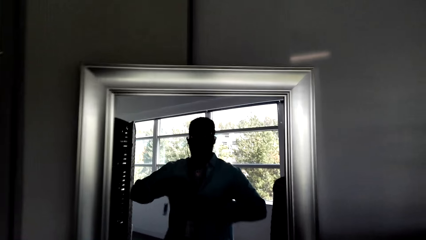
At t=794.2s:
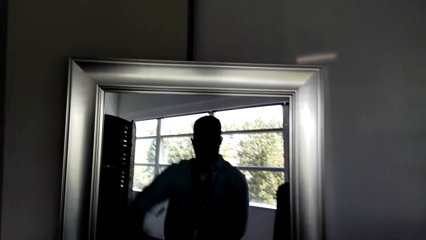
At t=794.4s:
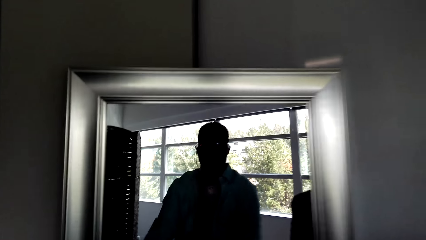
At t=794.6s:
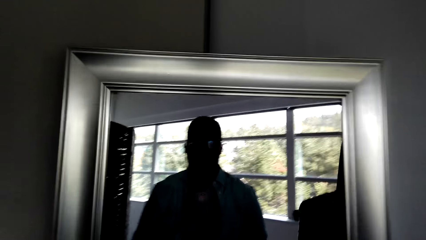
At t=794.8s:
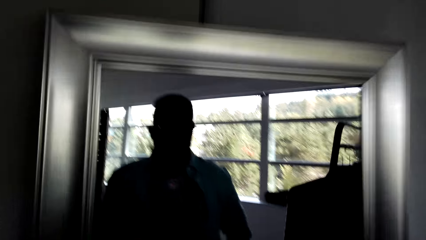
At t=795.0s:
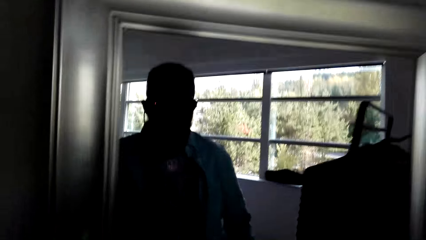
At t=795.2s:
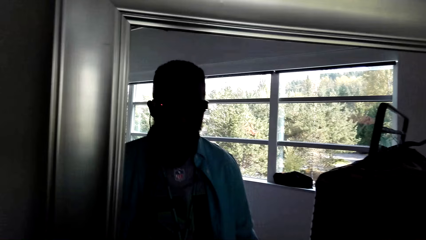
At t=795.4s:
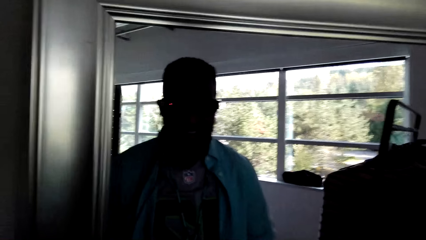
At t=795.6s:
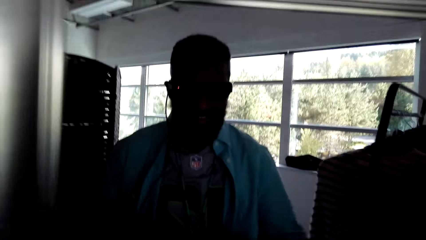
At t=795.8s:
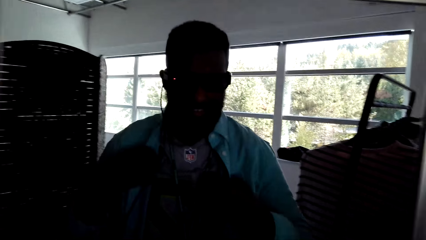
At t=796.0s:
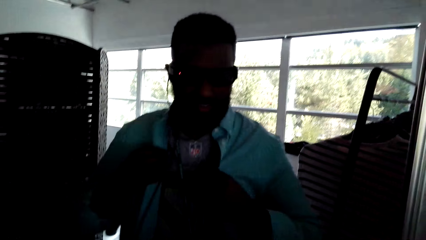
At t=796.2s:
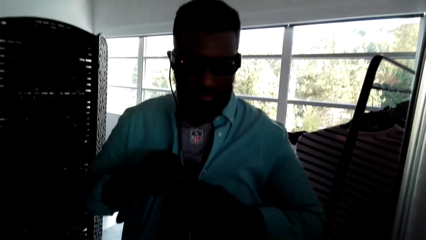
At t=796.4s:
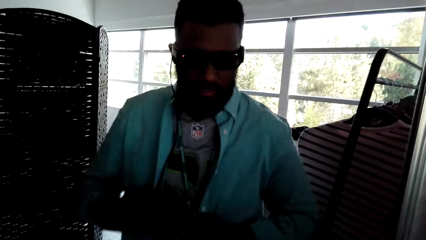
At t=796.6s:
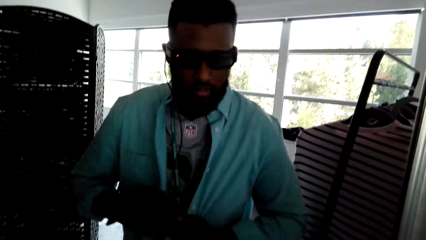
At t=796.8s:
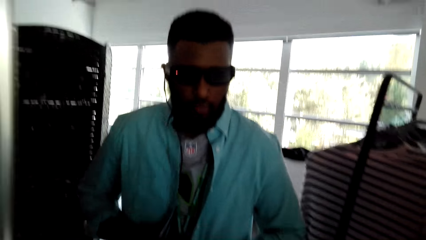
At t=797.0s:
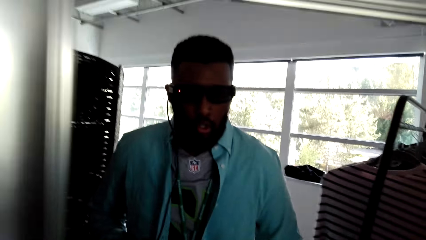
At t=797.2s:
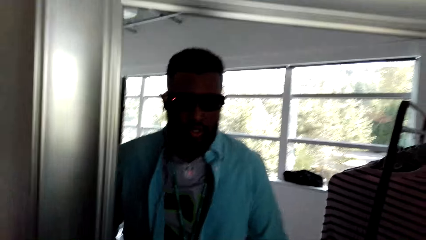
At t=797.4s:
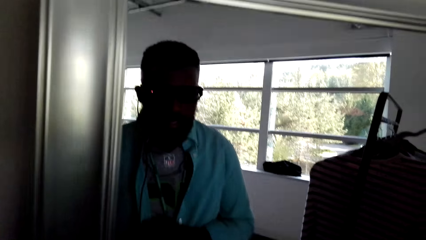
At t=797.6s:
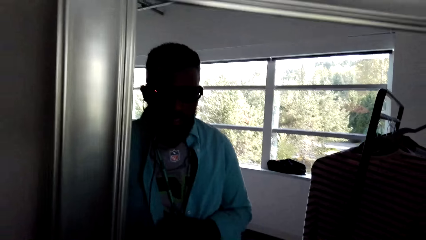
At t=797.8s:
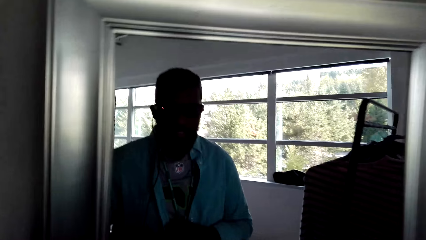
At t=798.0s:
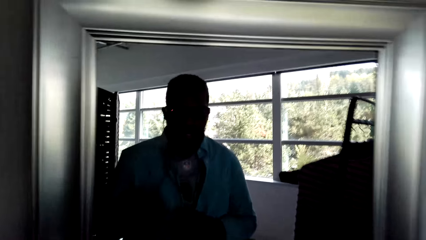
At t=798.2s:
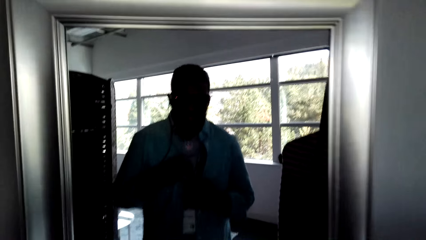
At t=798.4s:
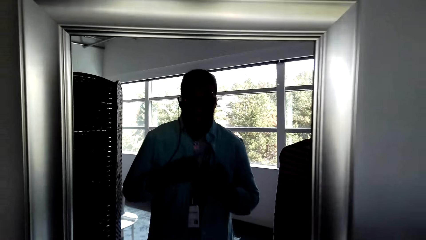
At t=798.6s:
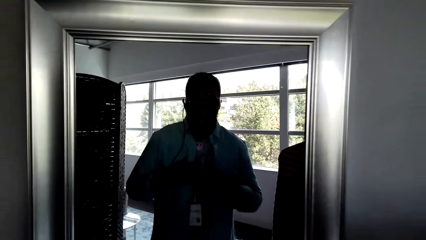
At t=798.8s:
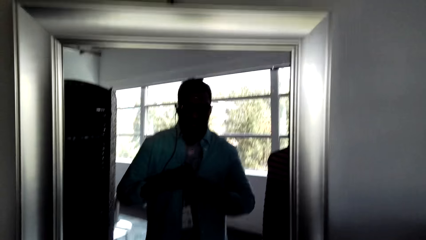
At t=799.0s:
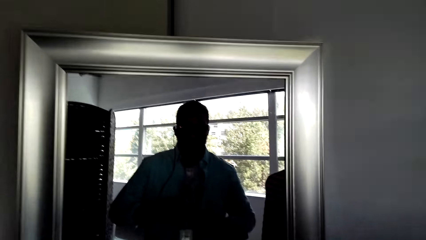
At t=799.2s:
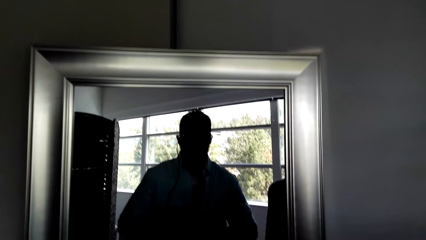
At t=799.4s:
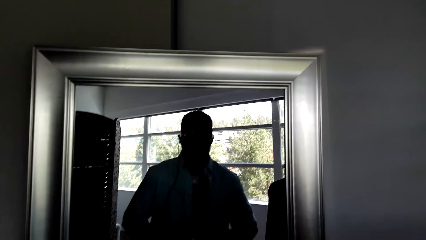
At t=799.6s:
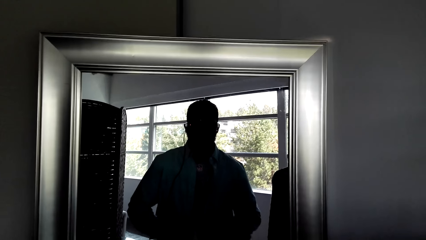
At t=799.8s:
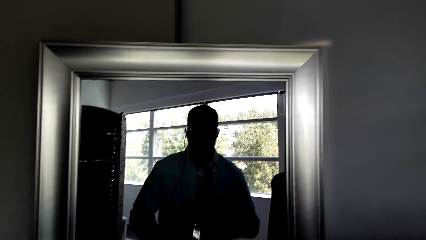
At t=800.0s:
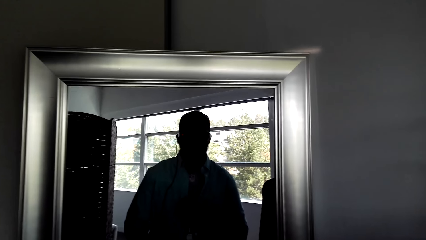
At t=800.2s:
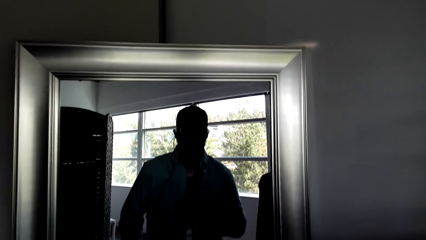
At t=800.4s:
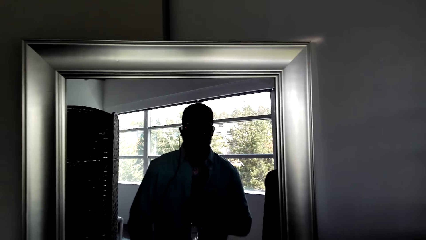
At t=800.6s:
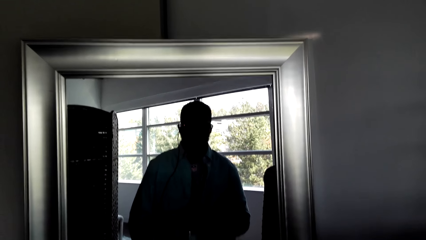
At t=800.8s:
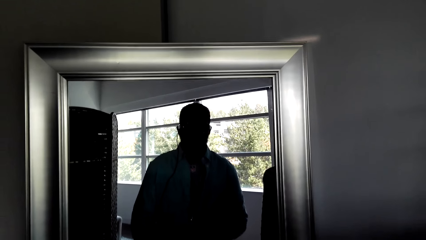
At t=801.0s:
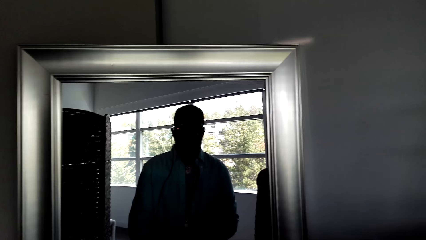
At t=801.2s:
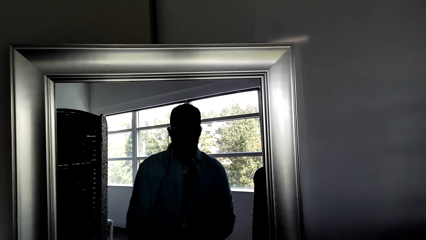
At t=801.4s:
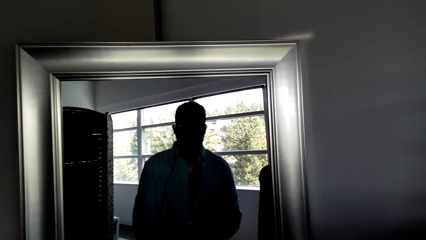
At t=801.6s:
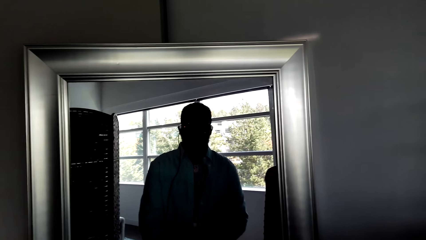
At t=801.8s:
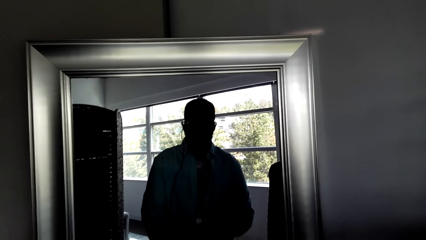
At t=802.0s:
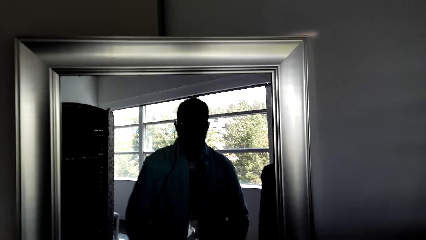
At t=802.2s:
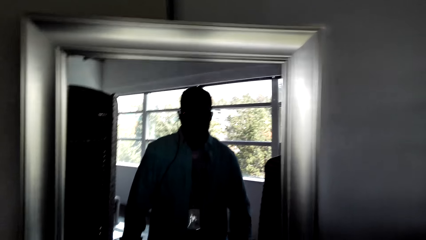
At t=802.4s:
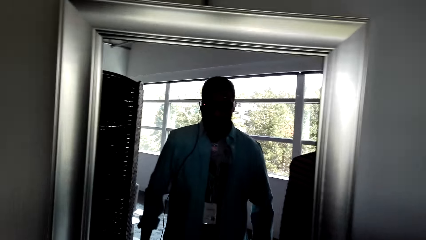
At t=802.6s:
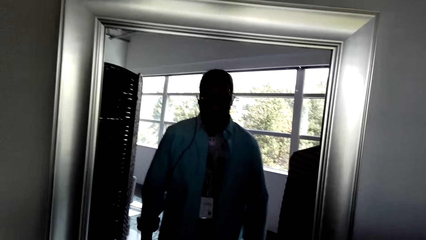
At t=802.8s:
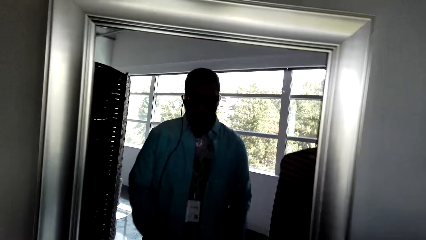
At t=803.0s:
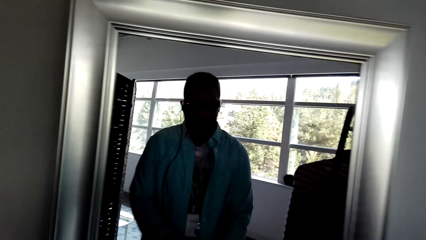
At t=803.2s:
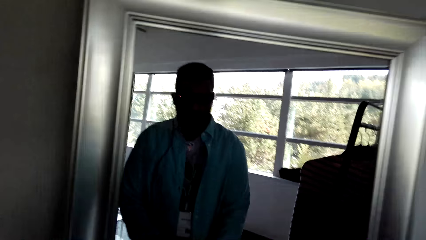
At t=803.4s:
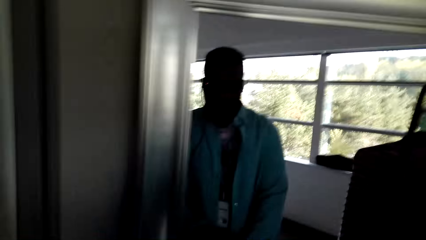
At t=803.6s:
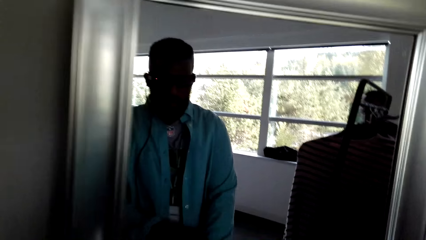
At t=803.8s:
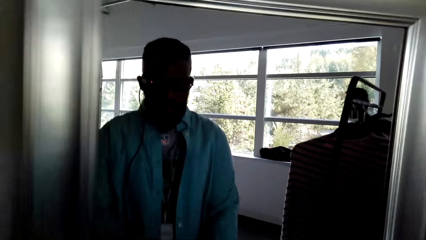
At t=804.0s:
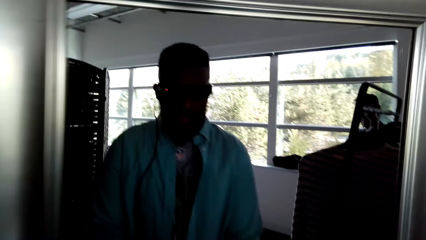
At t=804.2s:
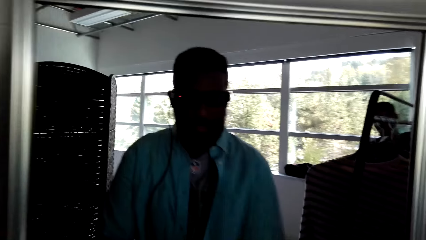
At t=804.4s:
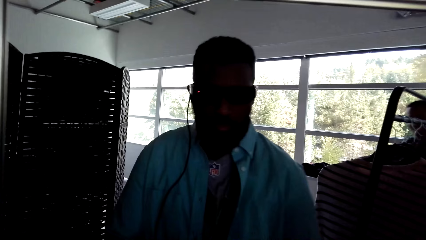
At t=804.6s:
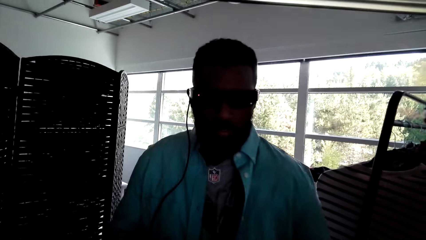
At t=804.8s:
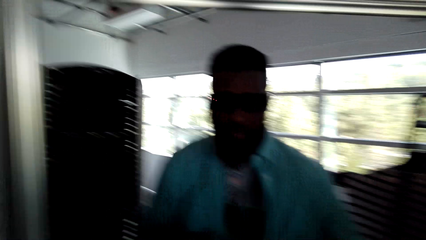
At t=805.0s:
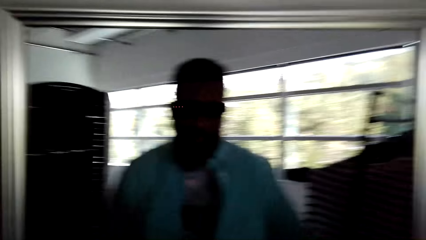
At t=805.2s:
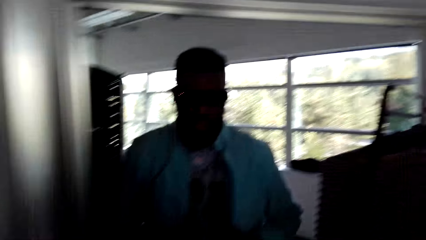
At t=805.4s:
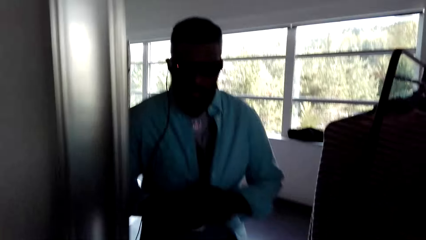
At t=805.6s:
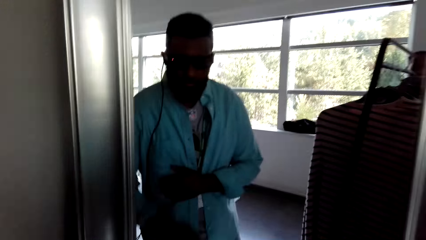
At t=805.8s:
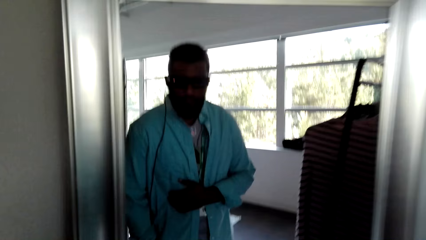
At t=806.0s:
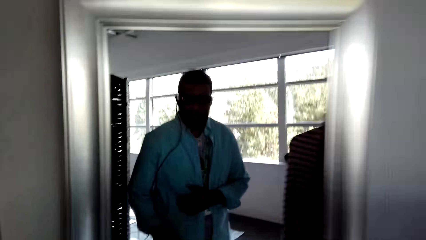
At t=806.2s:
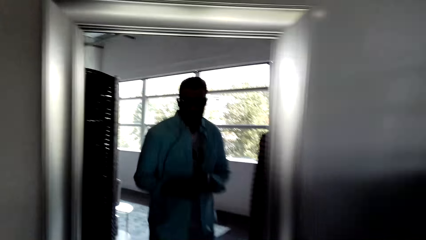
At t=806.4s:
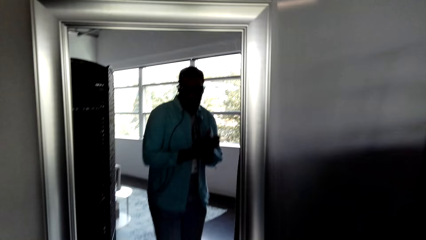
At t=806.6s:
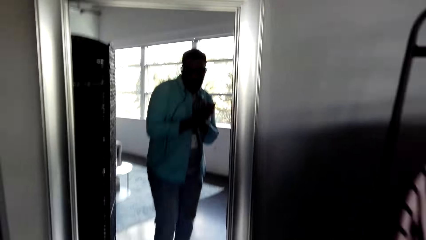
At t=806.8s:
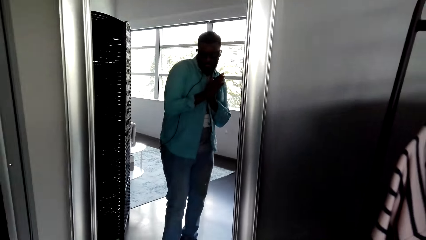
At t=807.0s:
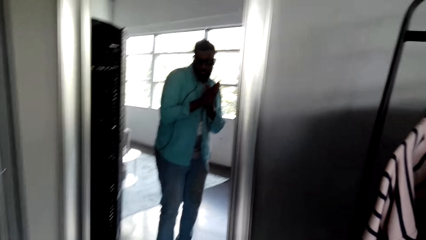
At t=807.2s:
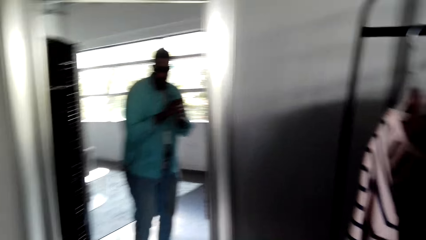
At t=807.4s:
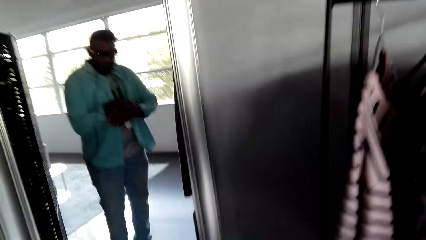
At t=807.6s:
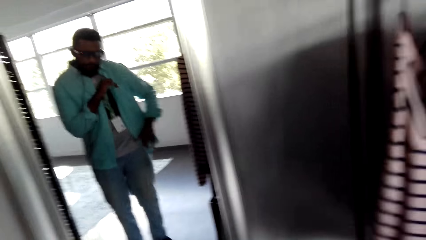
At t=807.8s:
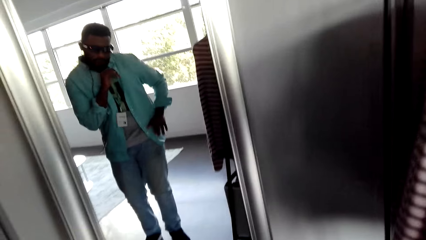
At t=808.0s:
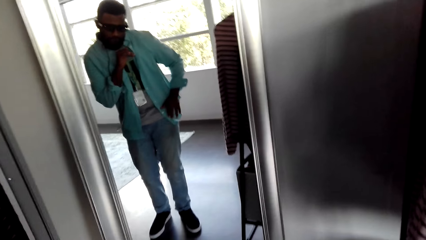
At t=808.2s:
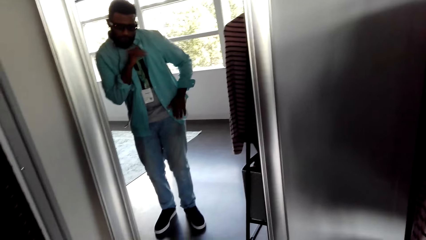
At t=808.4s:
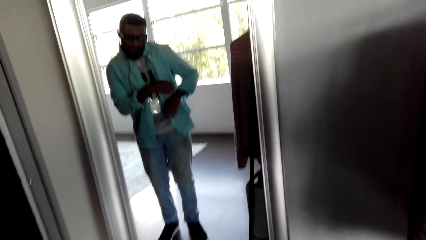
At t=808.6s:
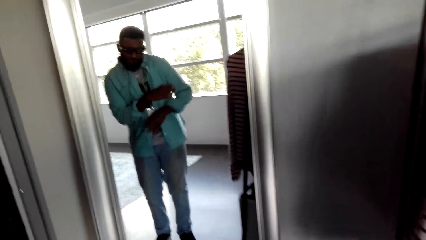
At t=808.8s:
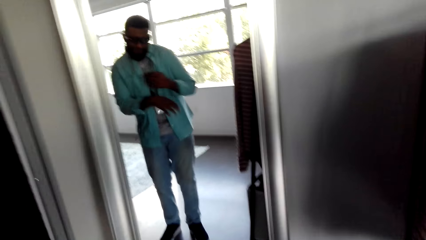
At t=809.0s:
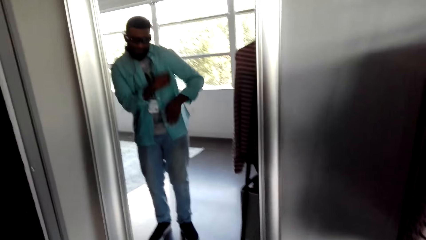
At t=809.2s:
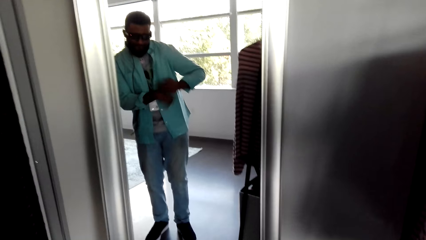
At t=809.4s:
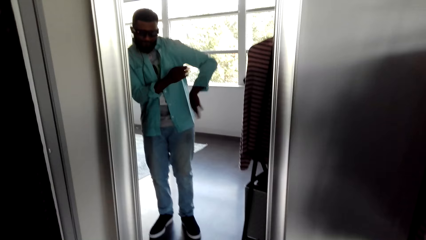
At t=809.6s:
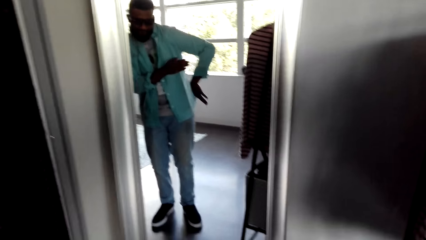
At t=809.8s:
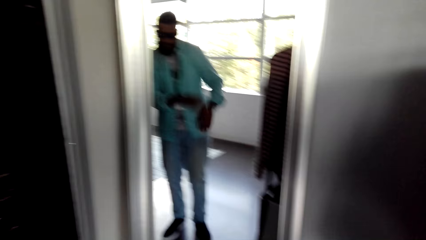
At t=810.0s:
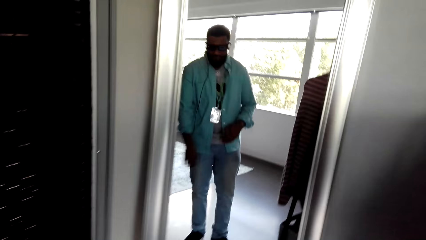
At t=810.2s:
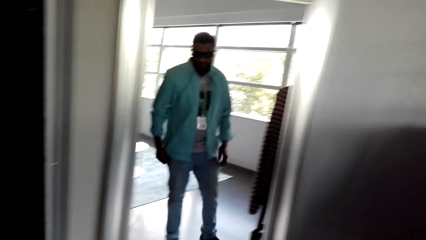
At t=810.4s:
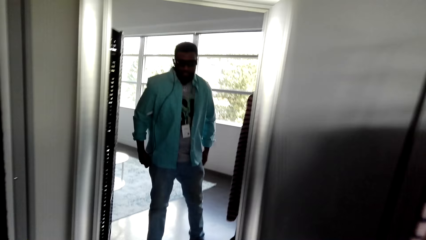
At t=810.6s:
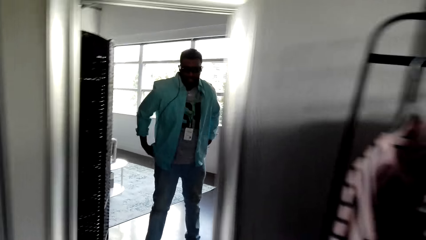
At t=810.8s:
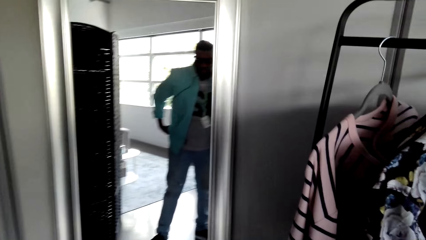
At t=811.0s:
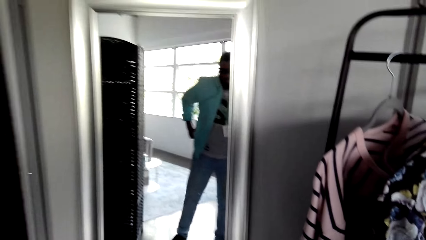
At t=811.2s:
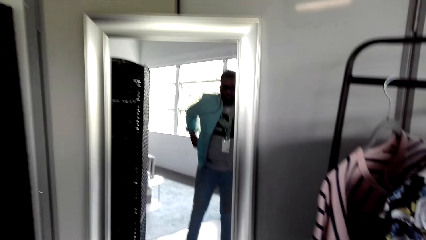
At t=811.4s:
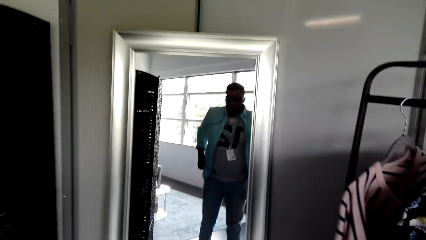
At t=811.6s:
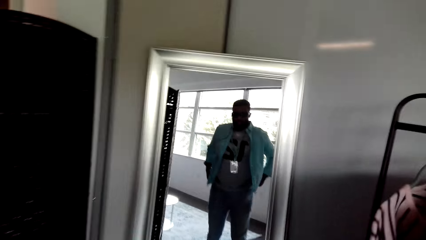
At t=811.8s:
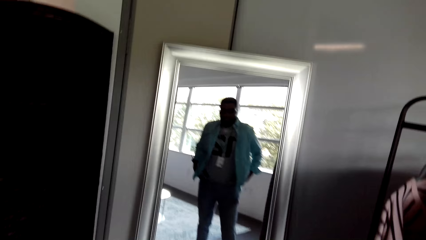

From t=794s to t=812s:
The camera wearer comes near the mirror. They drop both hands. They stretch the shirt. They make a step. They stretch the shirt. They look at the mirror. They make a step. They stretch the shirt. They look at the mirror. They rub both hands together. They move both hands. They swing both hands. They stretch the shirt.
